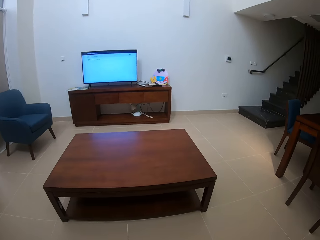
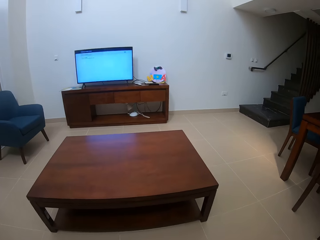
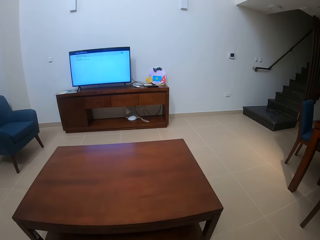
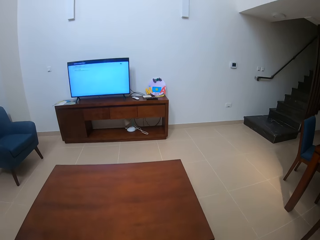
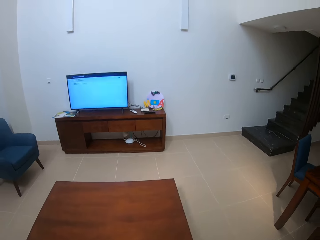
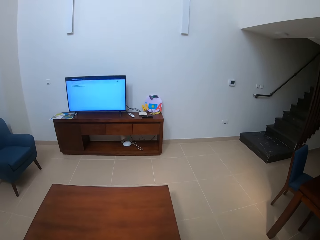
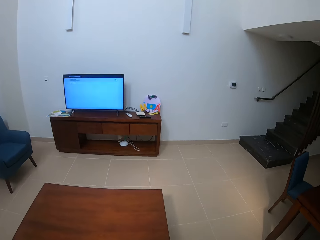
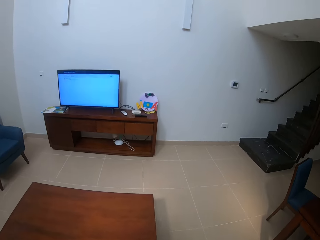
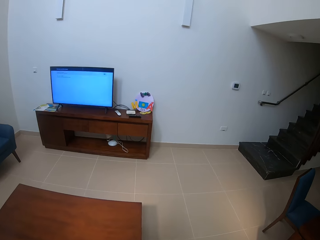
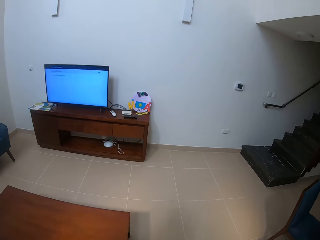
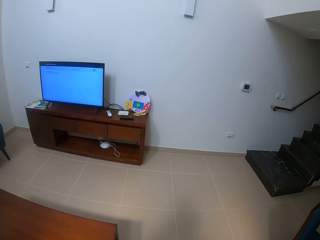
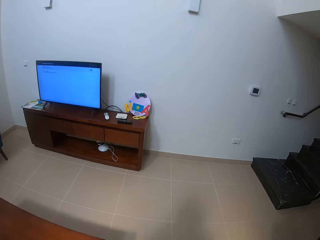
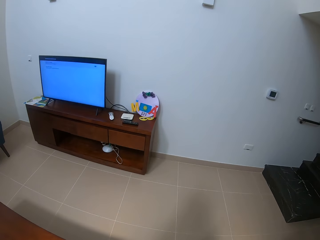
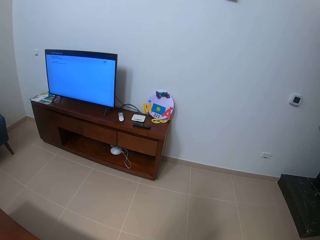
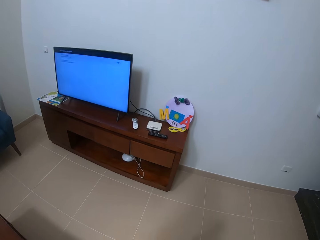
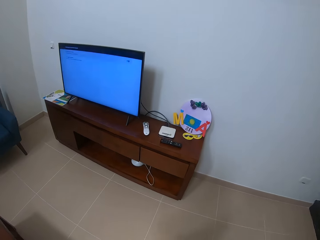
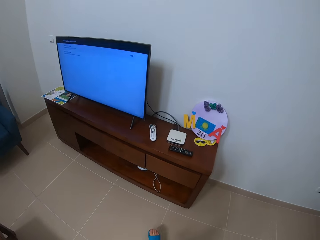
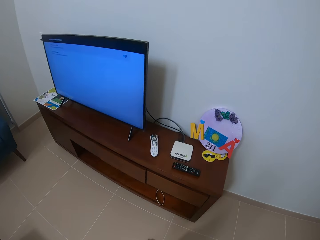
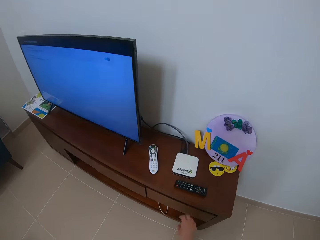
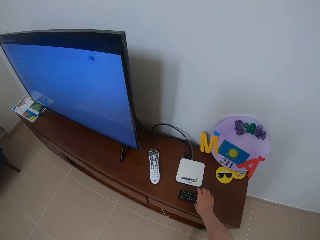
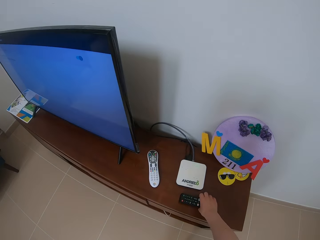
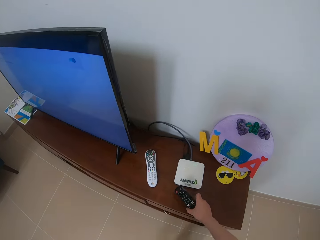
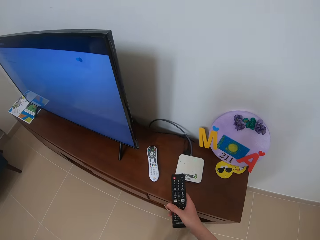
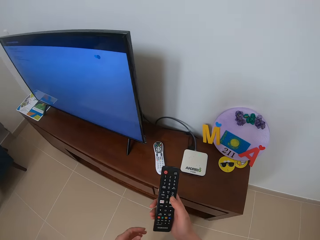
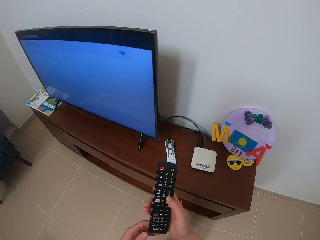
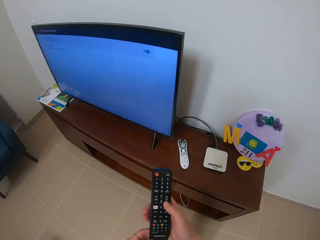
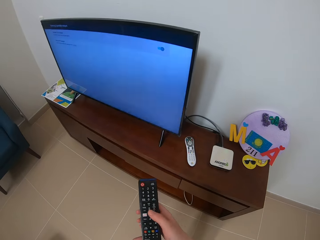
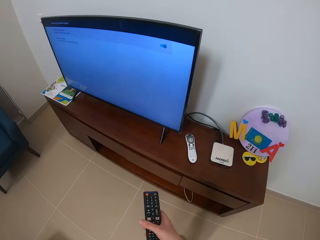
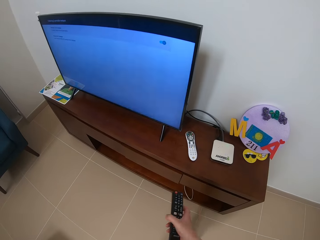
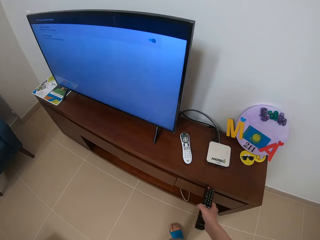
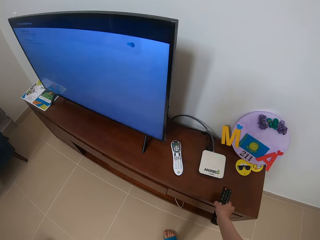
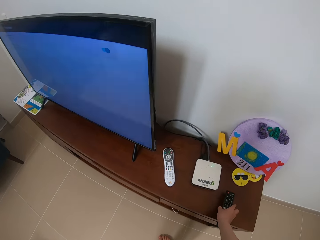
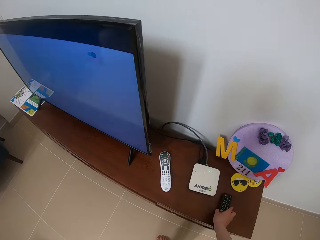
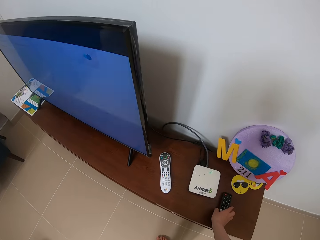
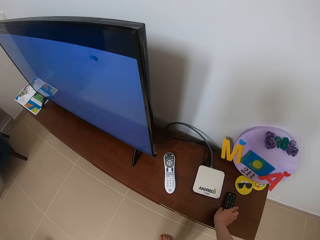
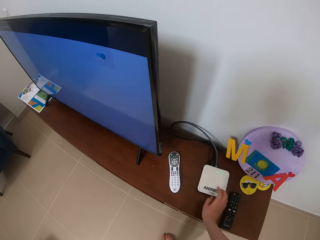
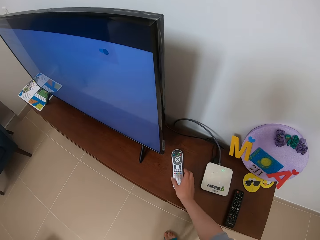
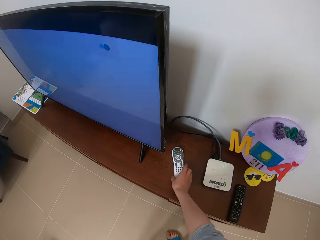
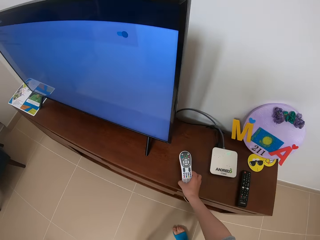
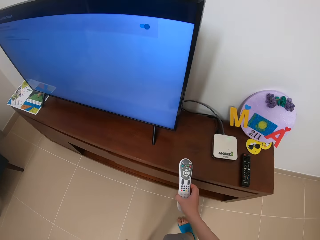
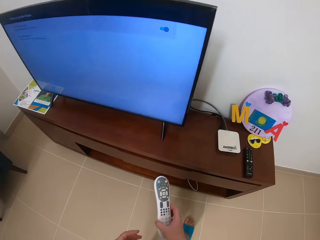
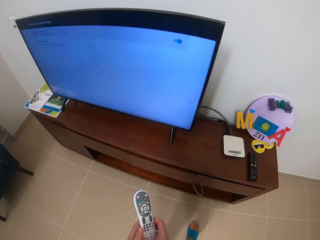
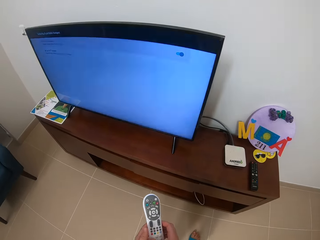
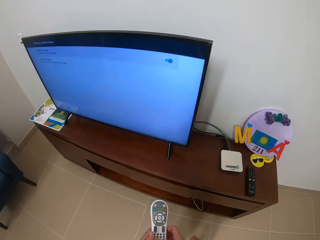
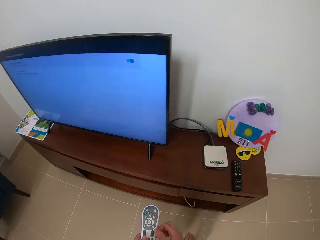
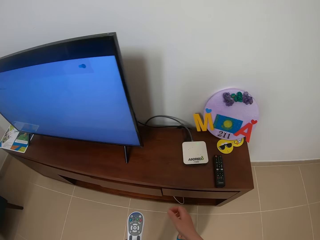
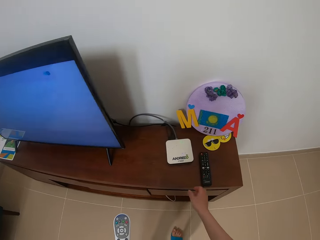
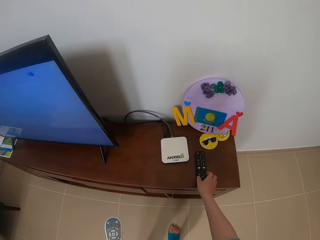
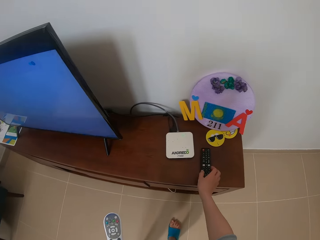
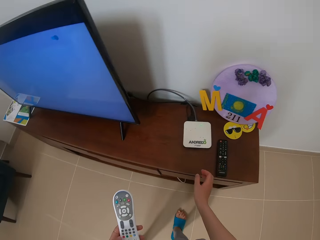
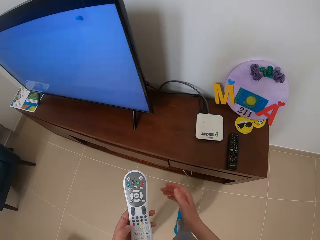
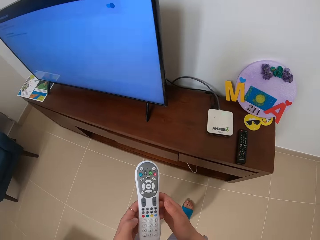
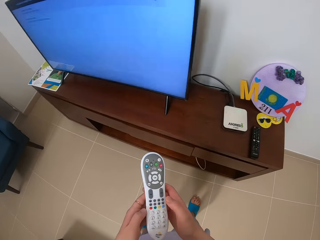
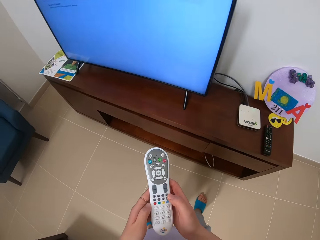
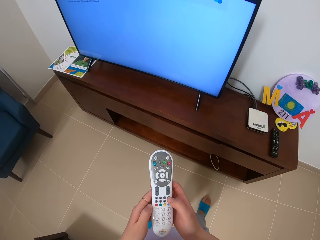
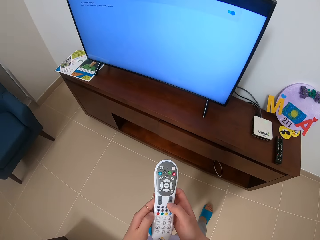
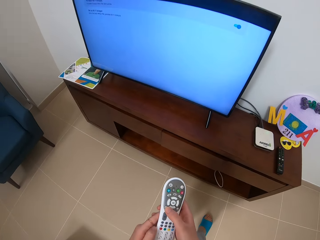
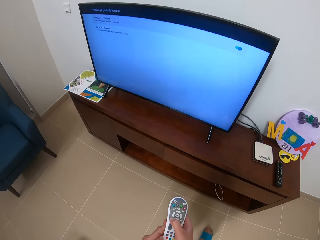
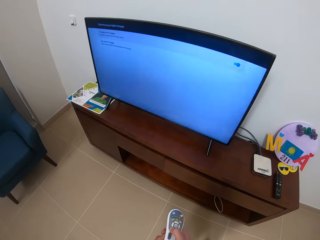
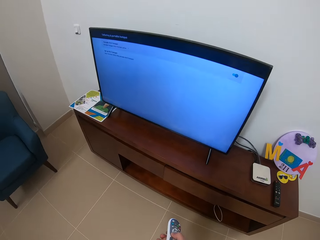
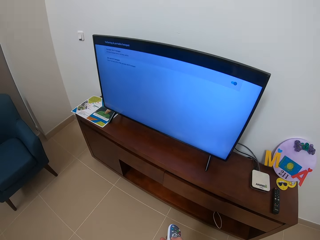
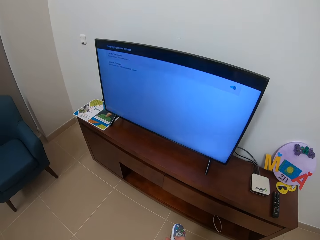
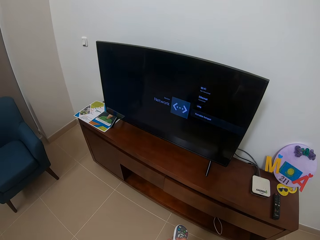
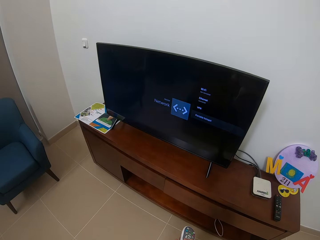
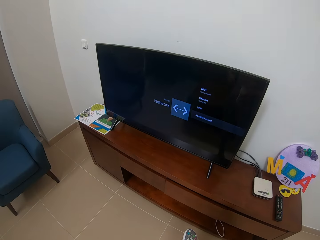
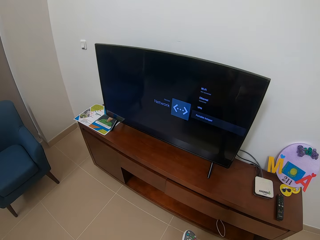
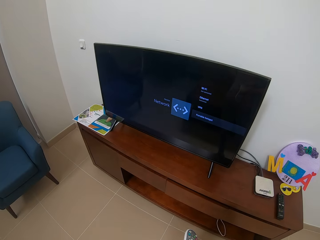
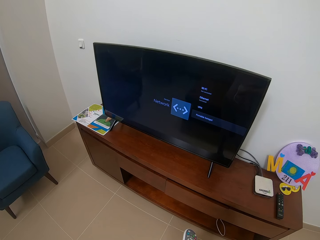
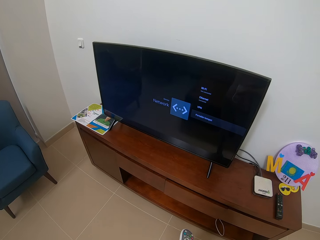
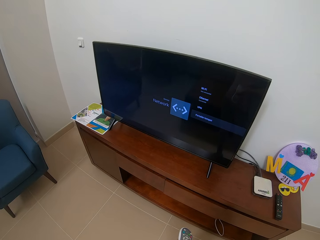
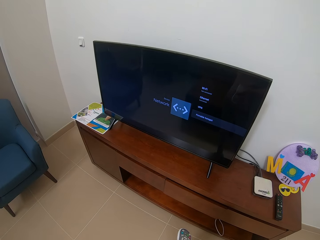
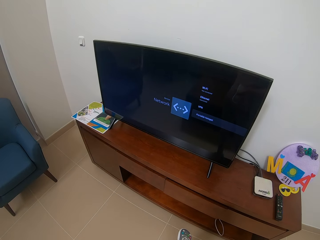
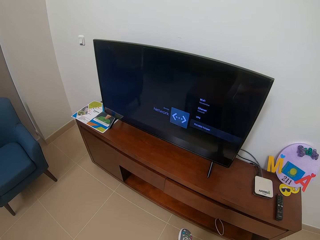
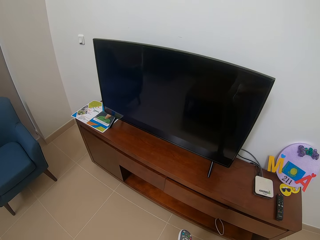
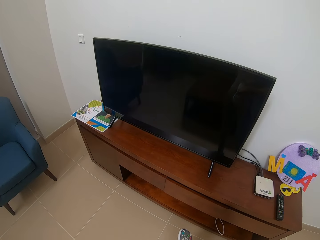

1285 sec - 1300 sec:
The camera wearer picks up a remote from the TV cardboard. They put the remote on the TV cardboard. They pick up another remote from the cardboard. They move the right hand. They press the remote button. They operate the television with the remote.

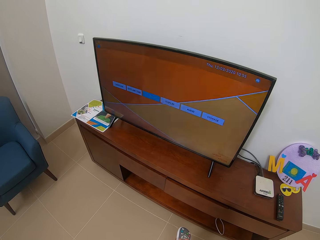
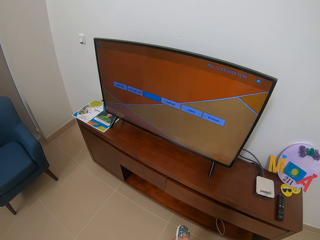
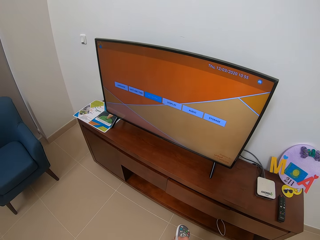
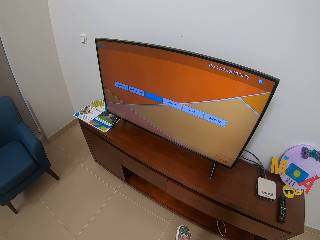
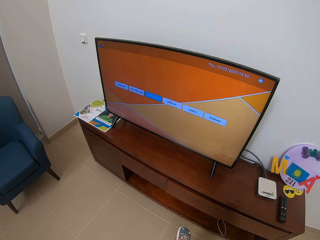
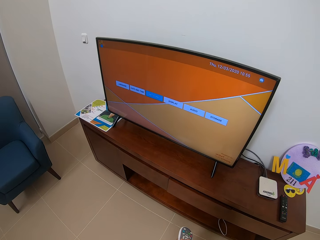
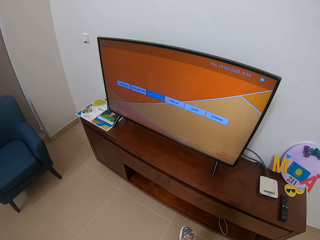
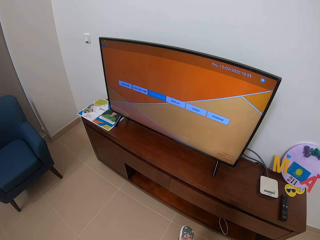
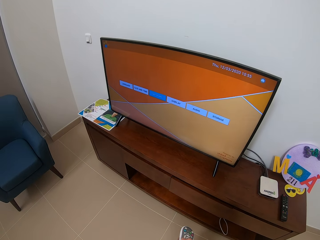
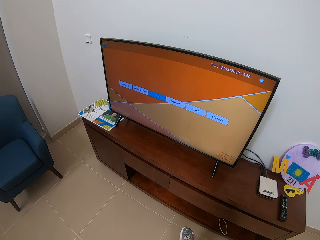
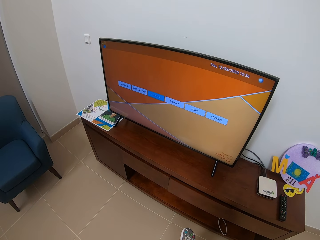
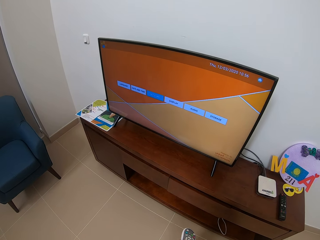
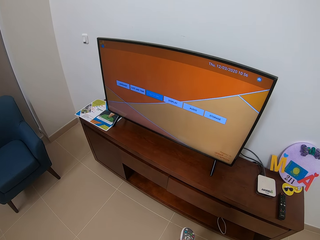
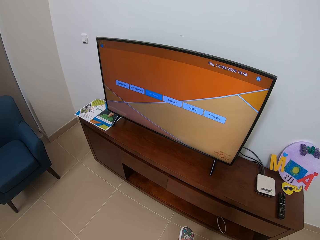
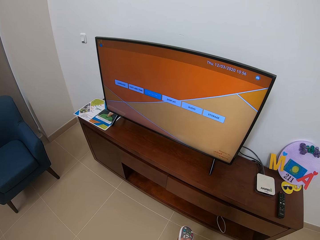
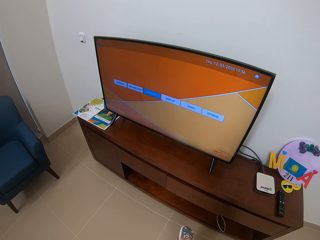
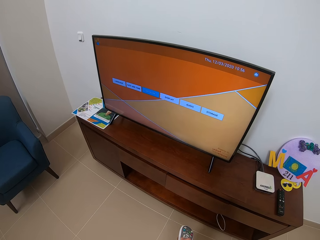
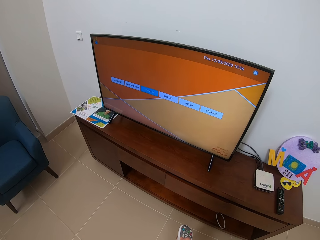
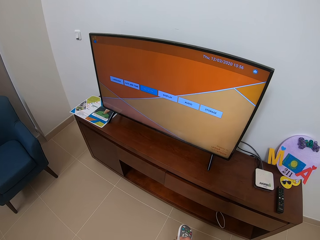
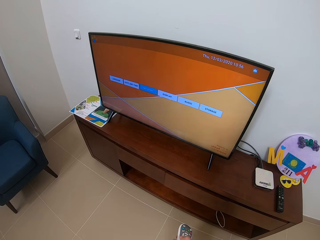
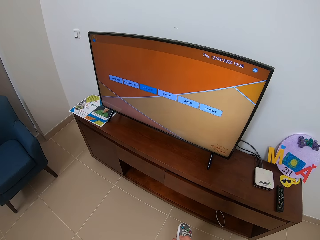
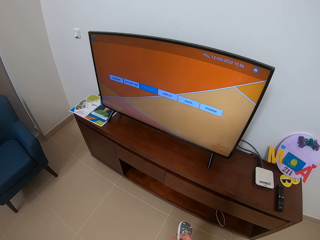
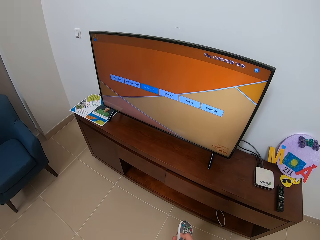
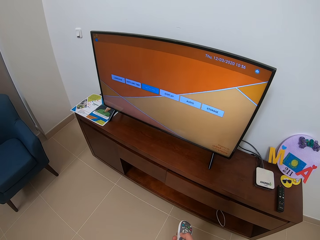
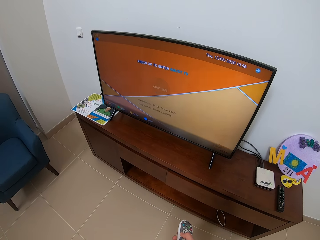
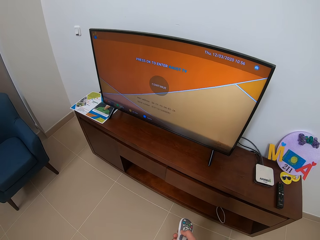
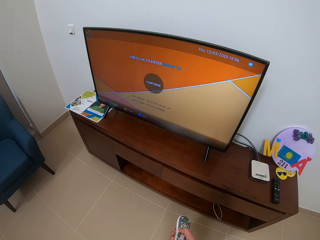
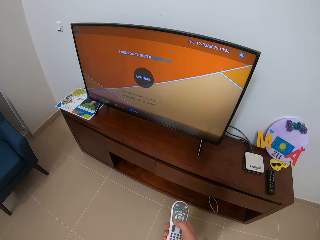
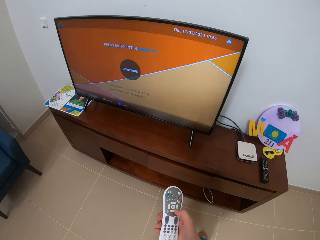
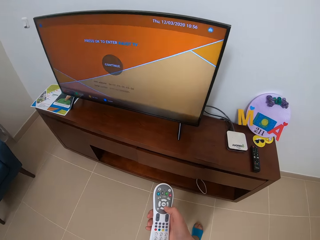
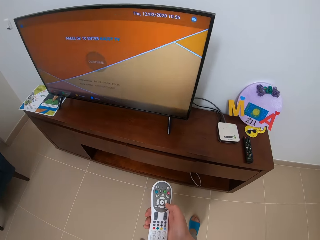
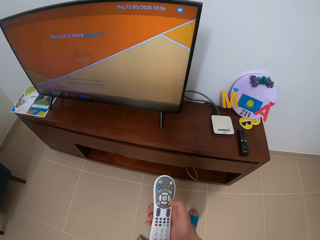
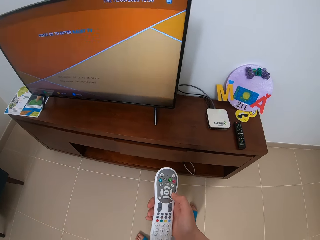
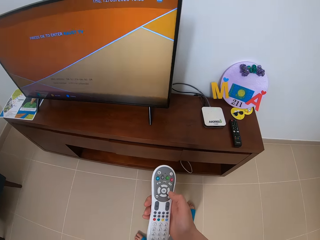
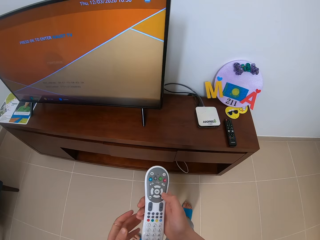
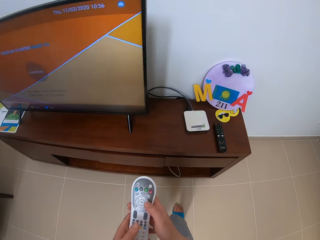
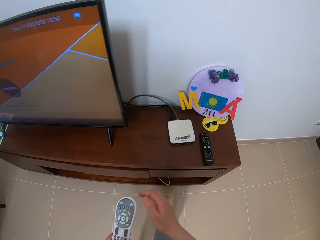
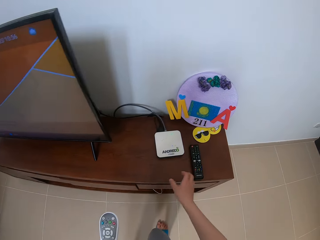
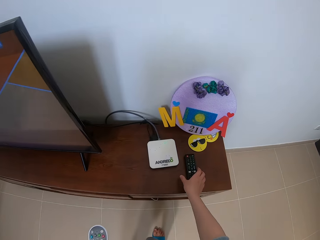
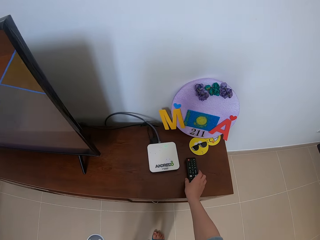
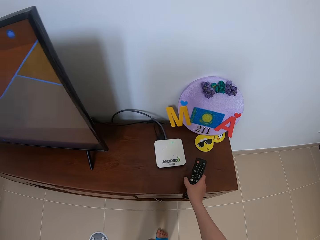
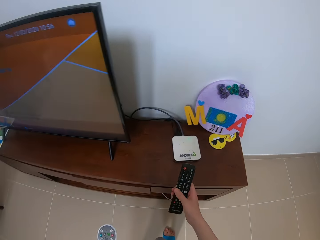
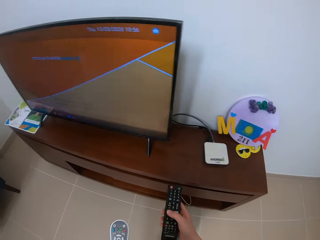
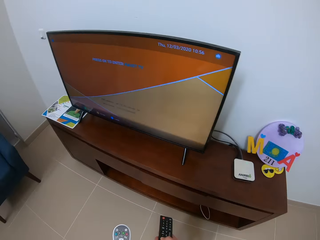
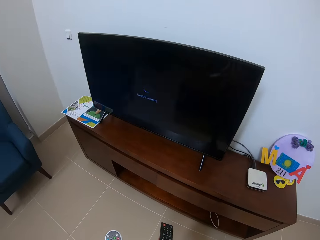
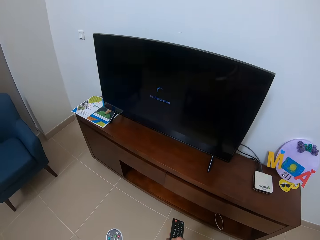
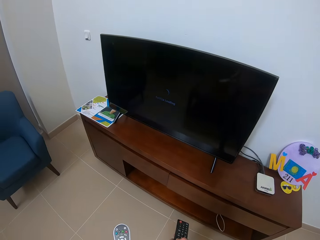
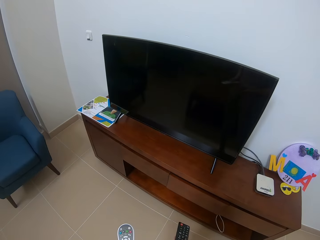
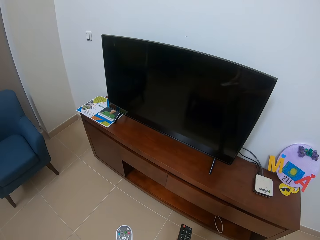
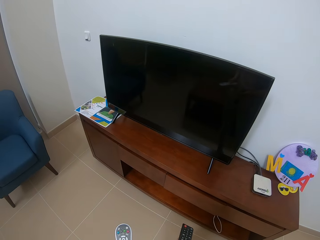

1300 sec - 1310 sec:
The camera wearer picks up another remote from the cardboard.
